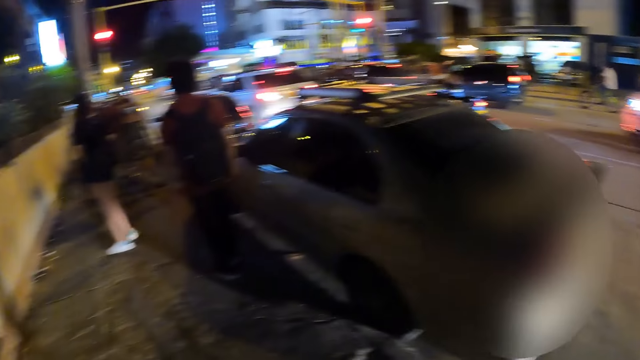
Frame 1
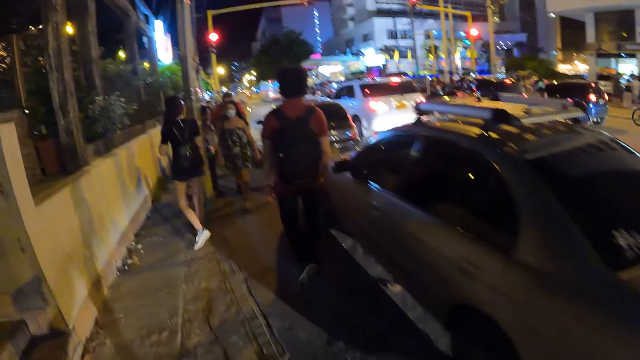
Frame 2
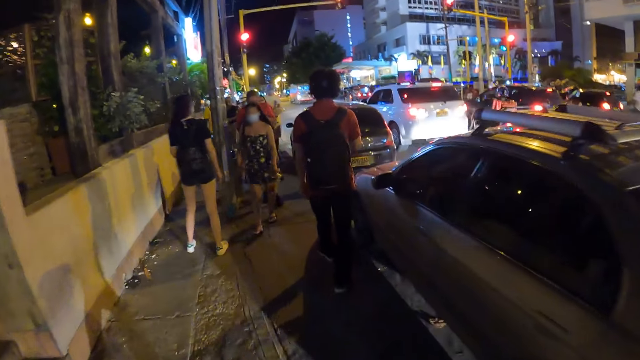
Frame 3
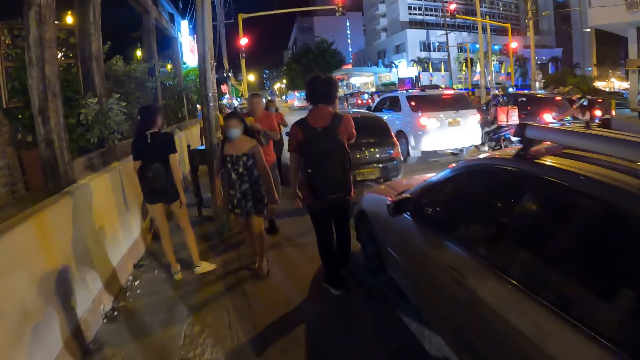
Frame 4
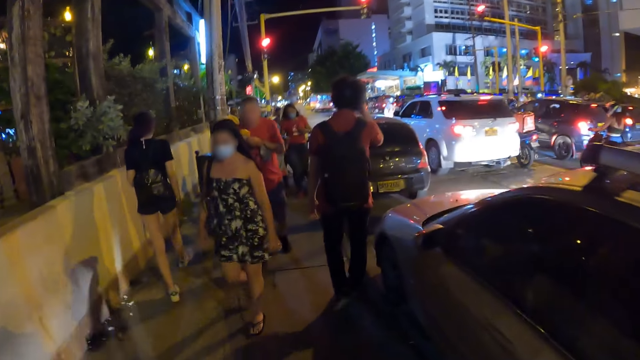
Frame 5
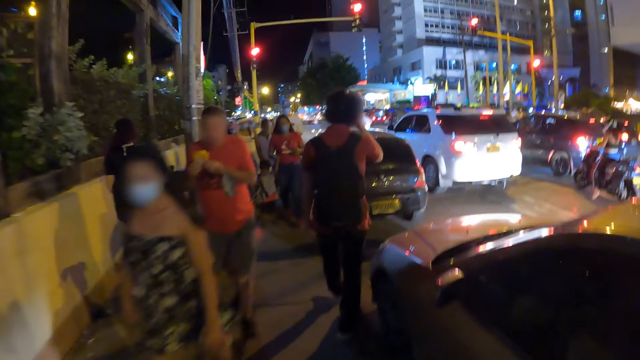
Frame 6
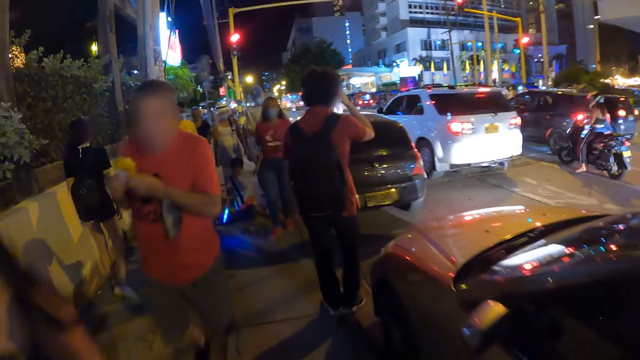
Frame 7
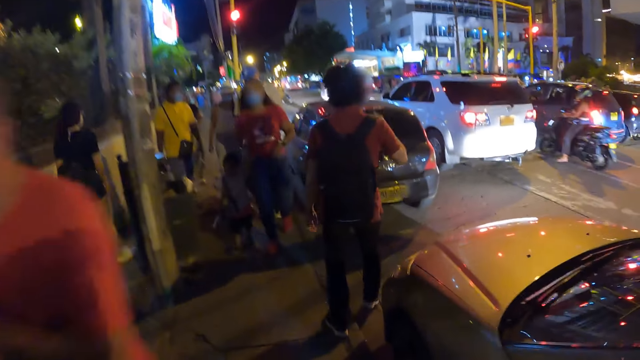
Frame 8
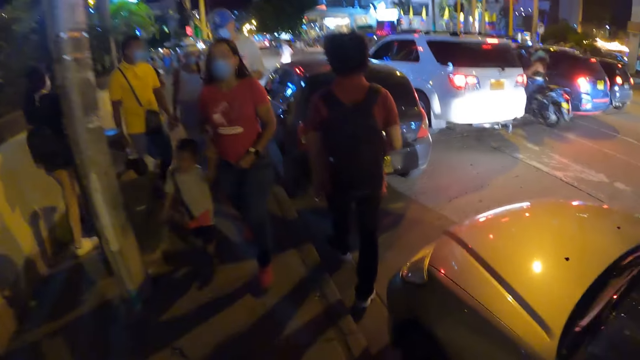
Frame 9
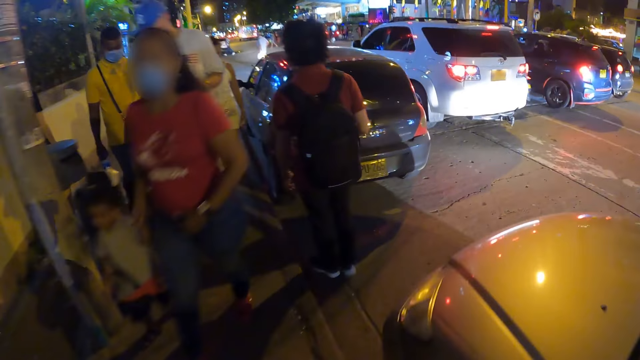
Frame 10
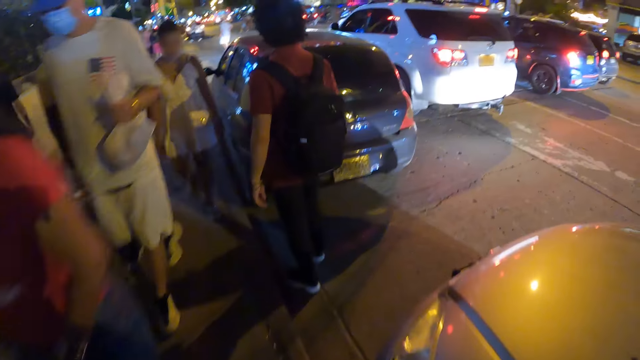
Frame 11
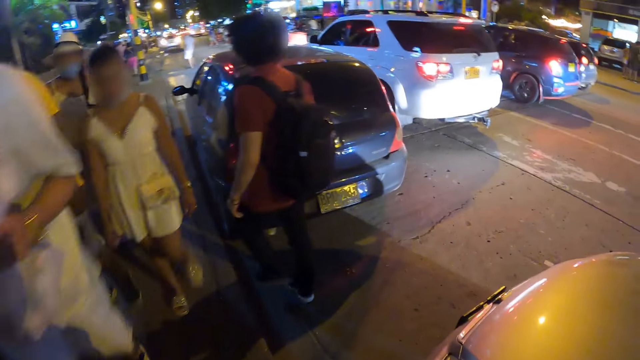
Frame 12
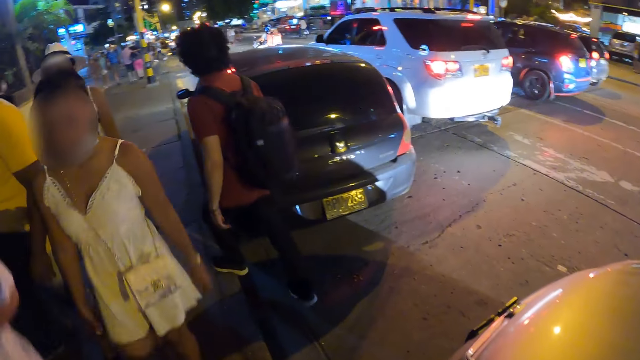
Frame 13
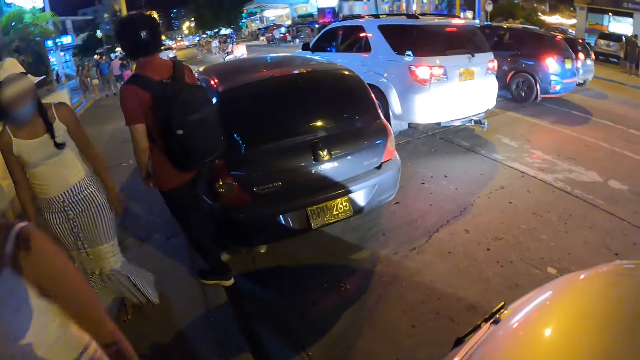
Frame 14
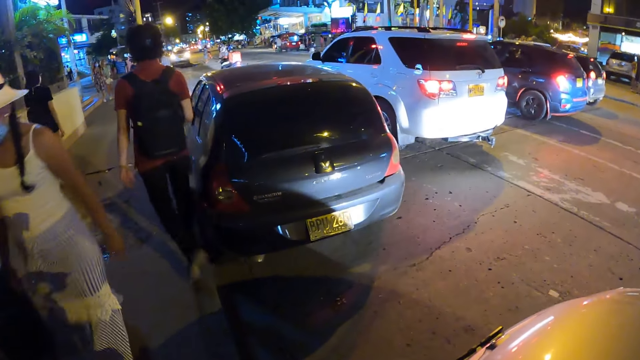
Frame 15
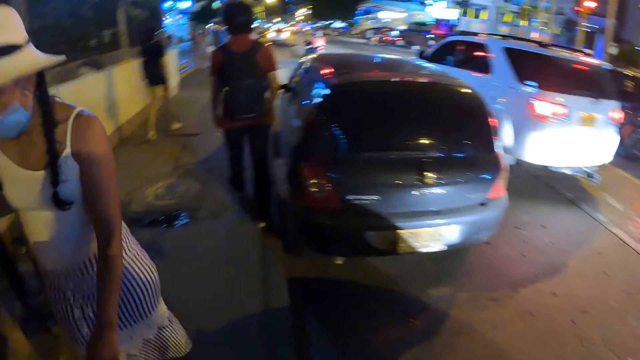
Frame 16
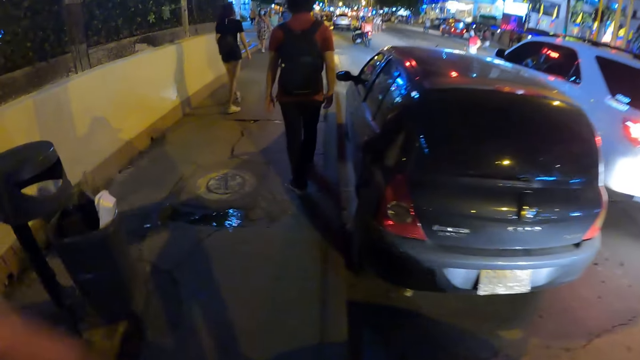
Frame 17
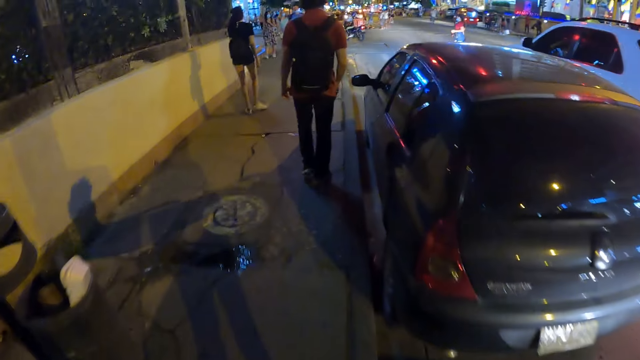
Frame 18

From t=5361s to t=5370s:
The camera wearer looks back. They walk past a group of people. They walk in front.

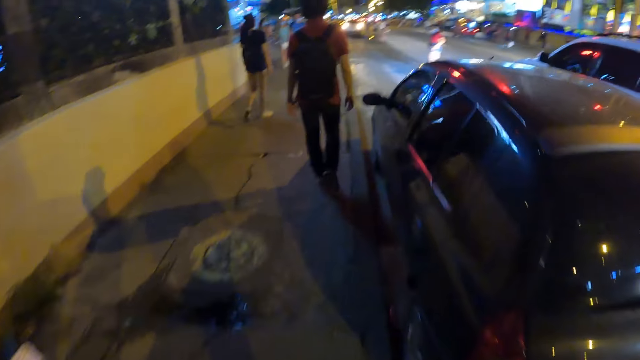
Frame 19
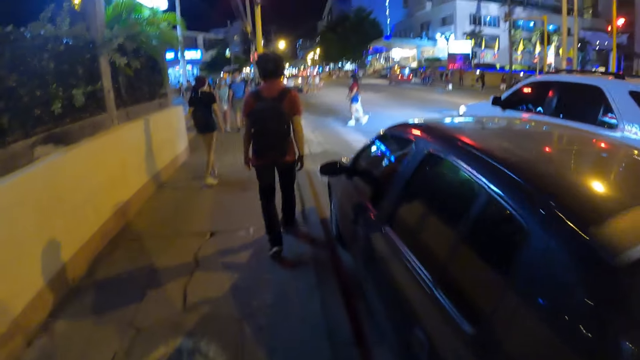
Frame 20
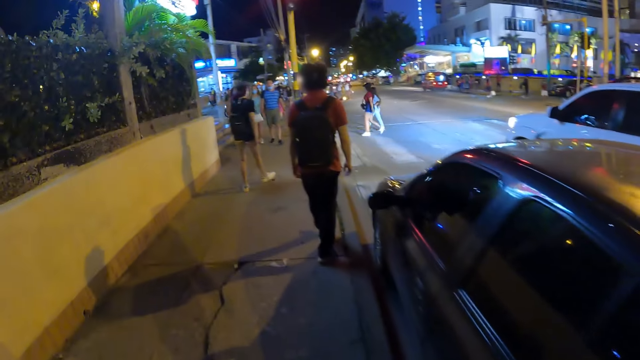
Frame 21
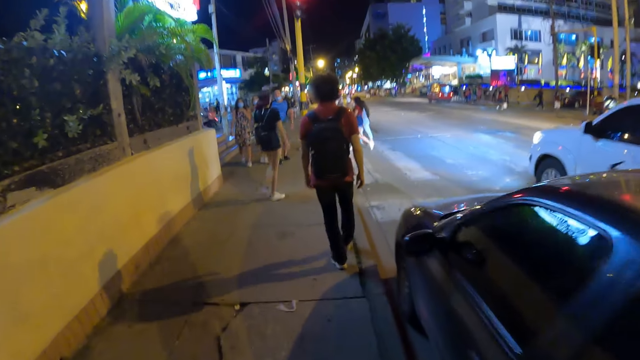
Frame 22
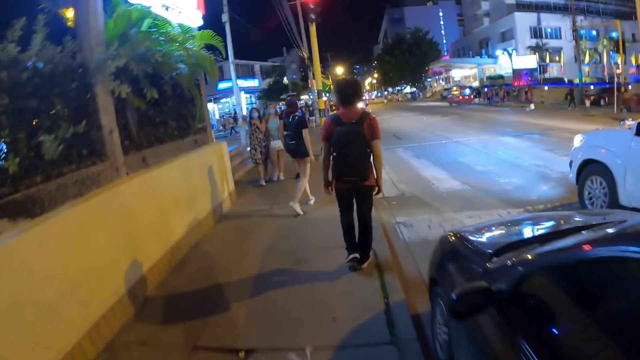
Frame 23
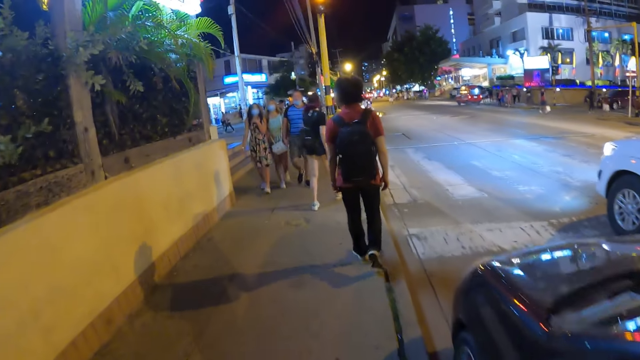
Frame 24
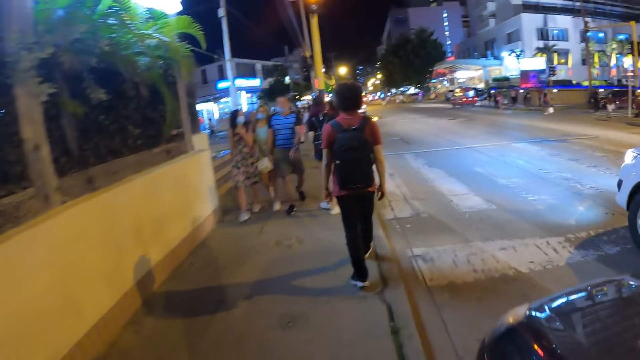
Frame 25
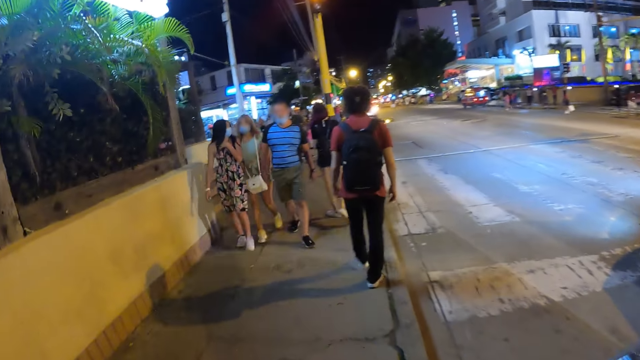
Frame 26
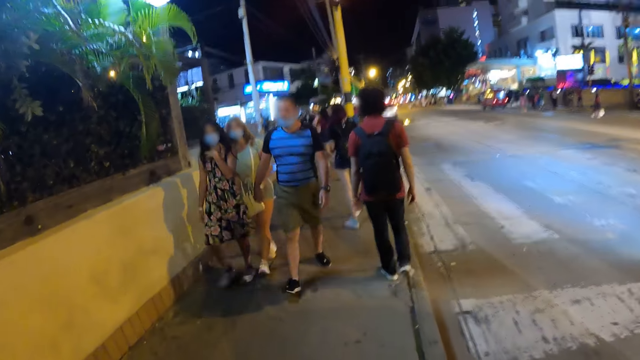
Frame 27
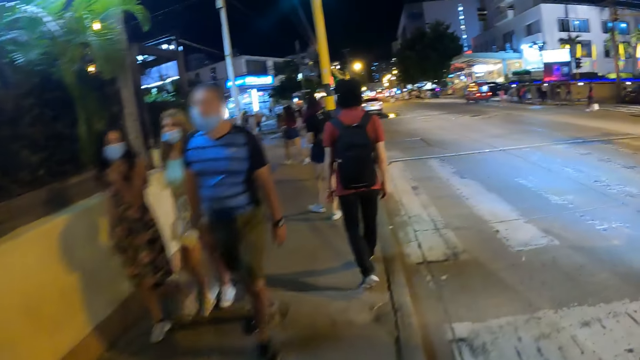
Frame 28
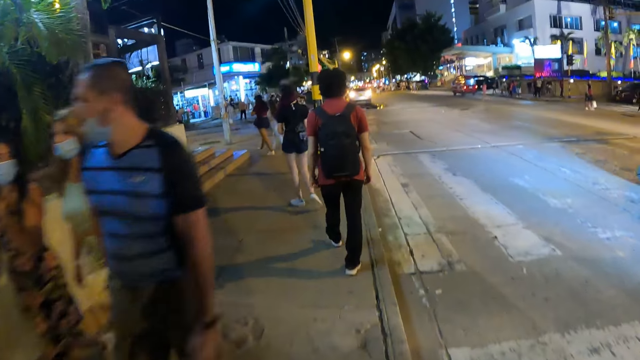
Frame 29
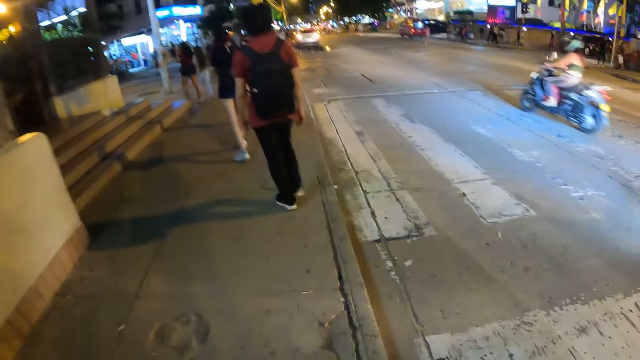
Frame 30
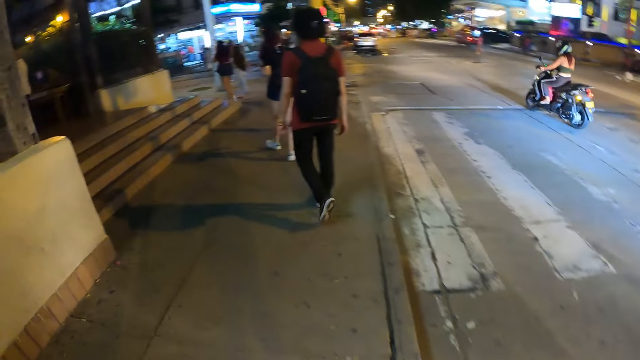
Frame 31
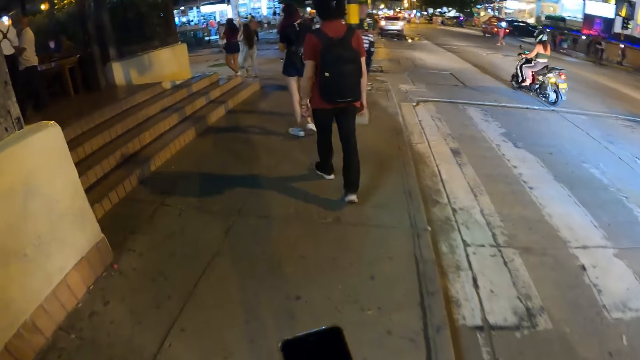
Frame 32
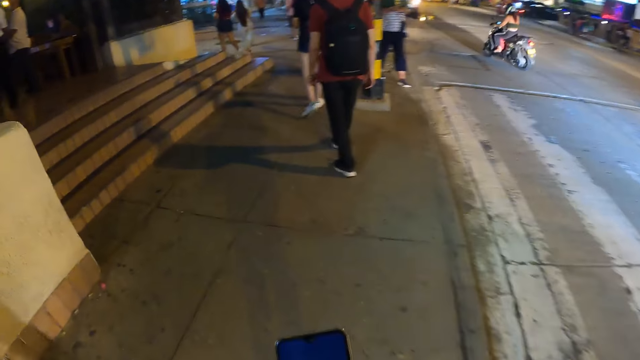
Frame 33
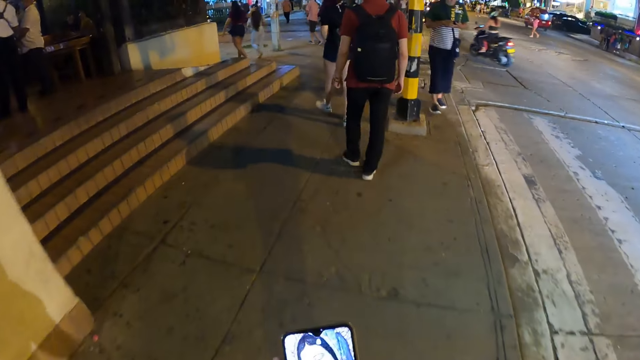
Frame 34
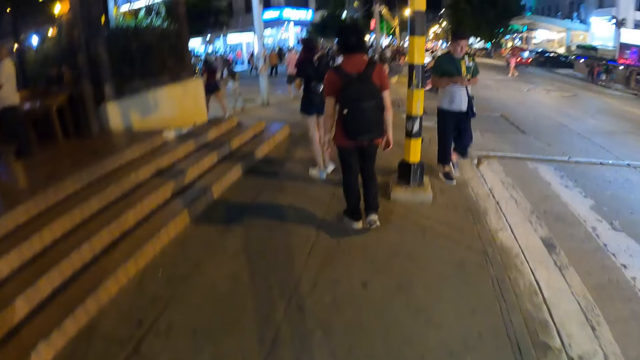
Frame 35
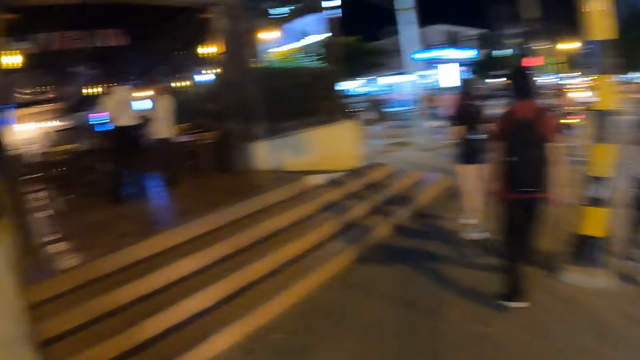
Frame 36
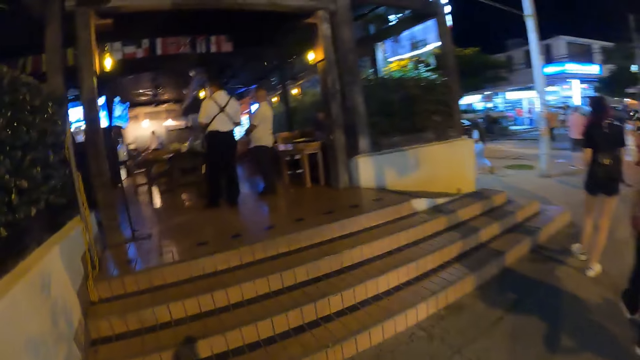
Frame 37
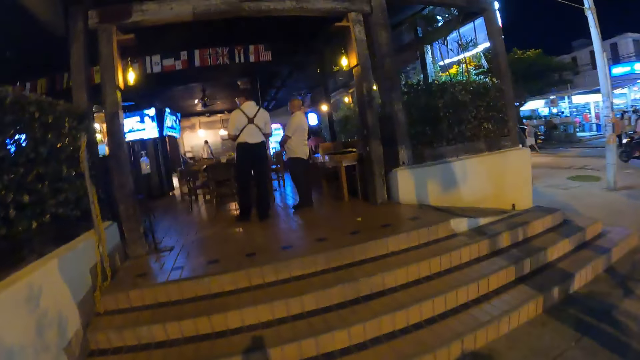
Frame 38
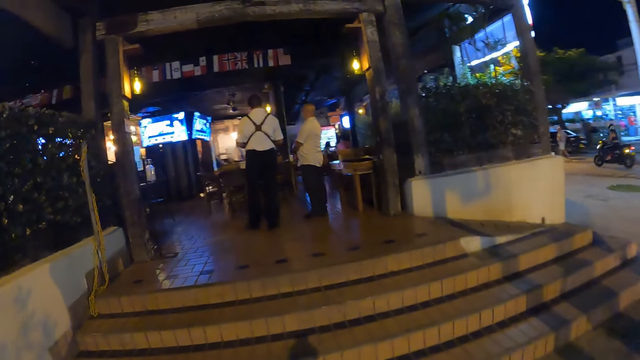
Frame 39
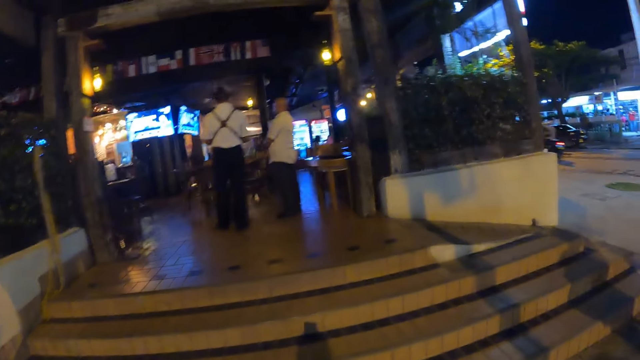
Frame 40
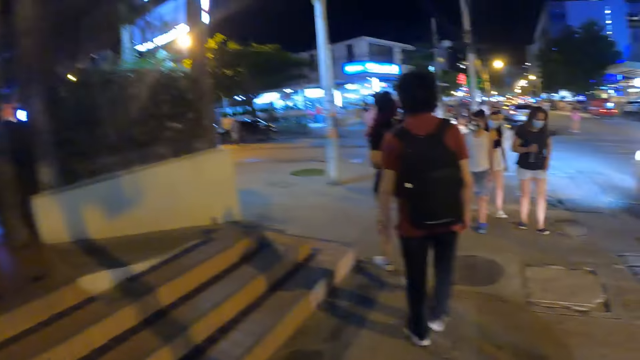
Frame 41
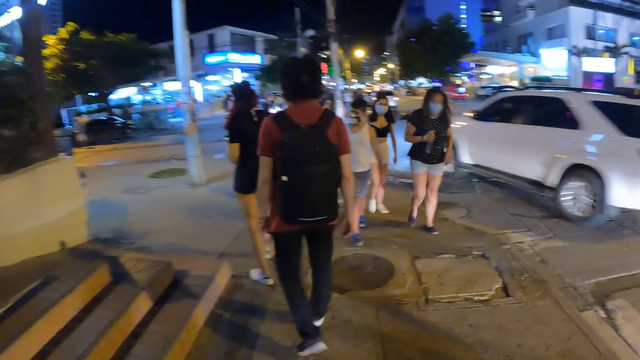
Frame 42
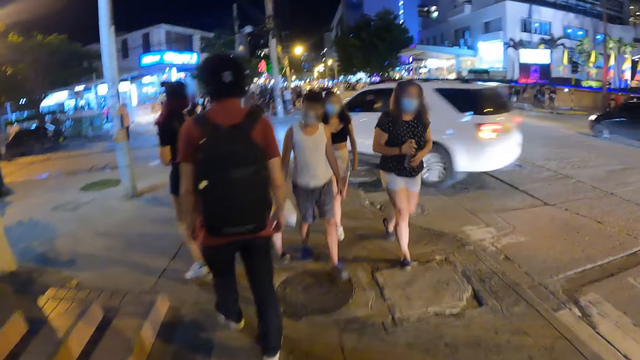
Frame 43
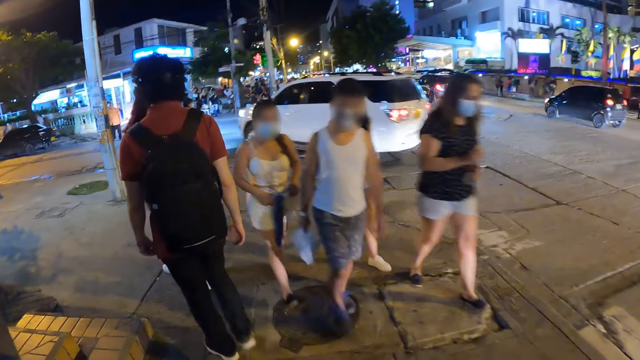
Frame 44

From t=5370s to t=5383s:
The camera wearer looks in front. They walk past a group of people. They walk in front. They look sideways. A white car drives past the camera wearer.
